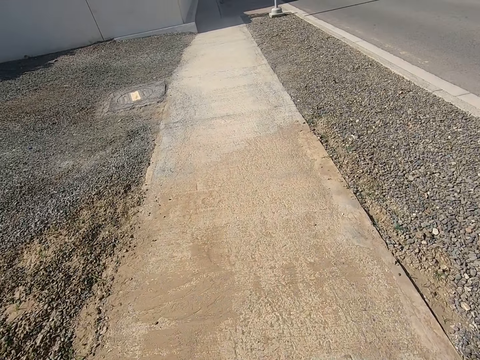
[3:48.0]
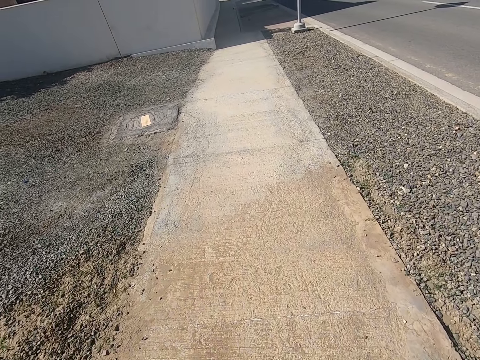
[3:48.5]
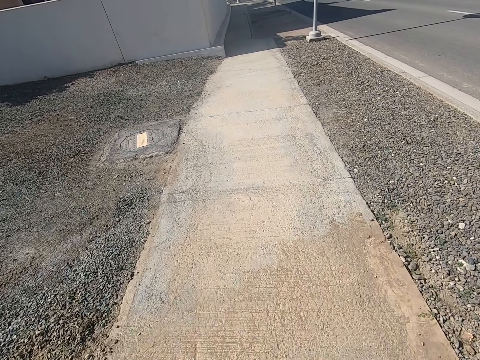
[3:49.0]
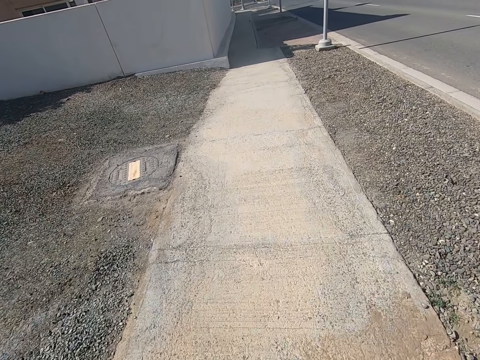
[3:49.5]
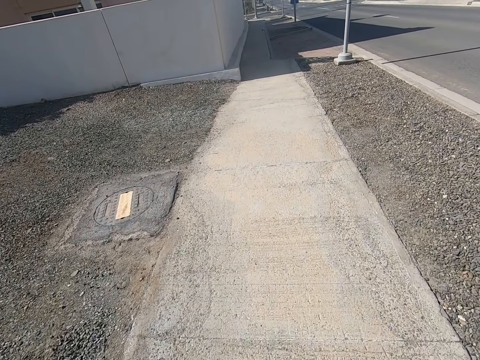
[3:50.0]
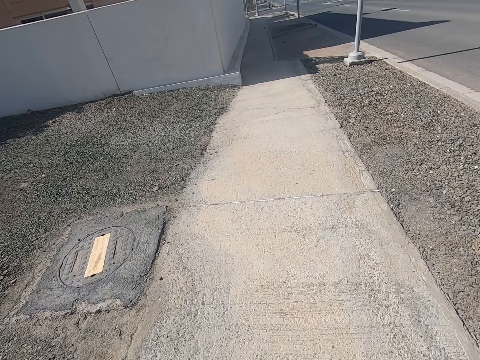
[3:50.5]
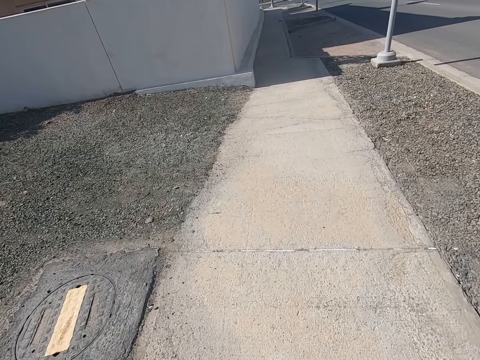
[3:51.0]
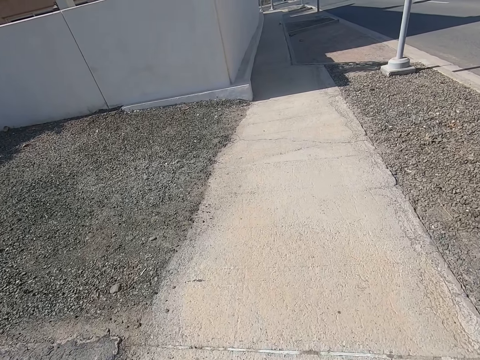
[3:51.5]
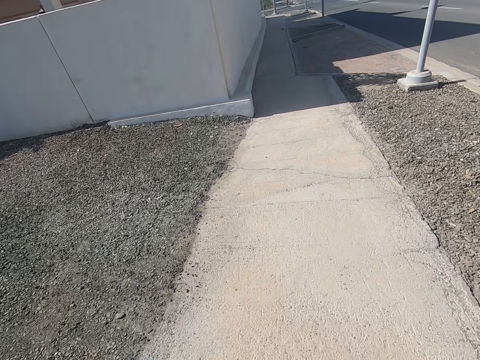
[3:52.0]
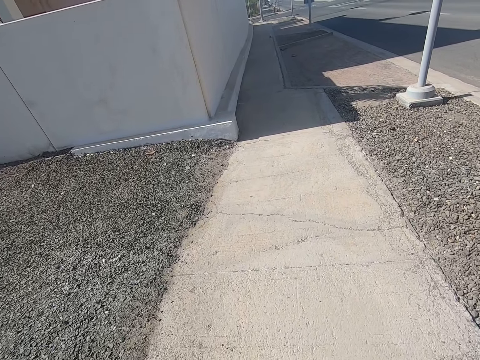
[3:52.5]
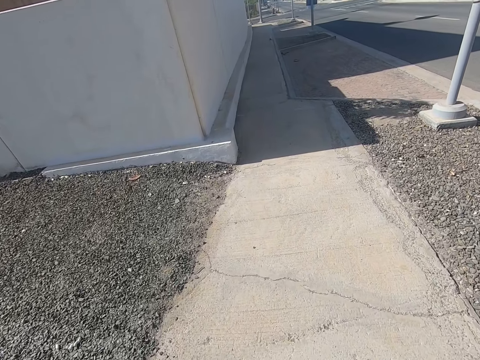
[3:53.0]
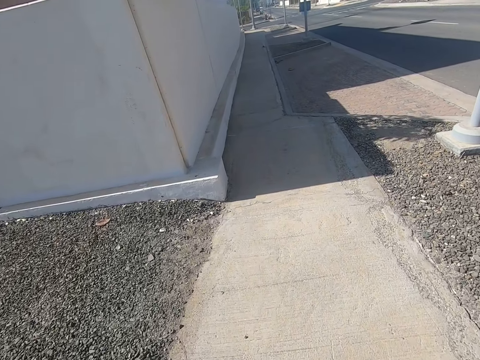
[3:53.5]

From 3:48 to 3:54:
The camera wearer walks on the pavement.
